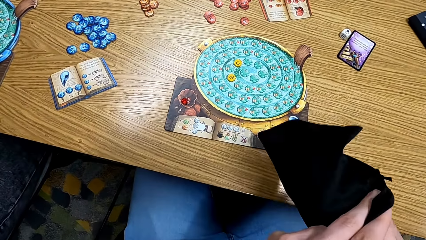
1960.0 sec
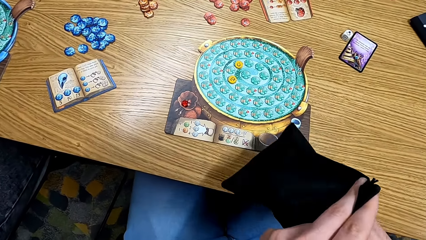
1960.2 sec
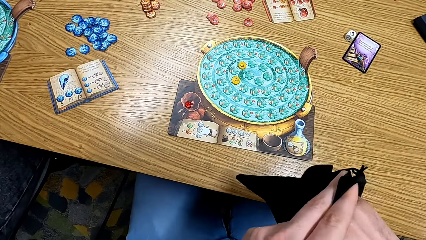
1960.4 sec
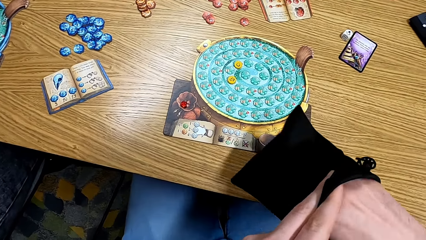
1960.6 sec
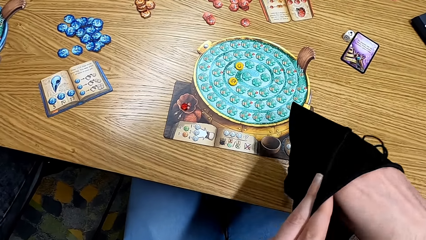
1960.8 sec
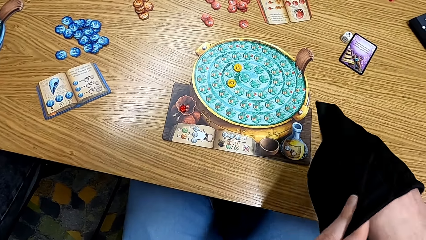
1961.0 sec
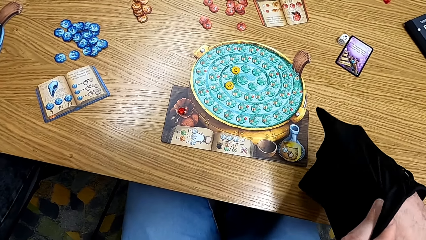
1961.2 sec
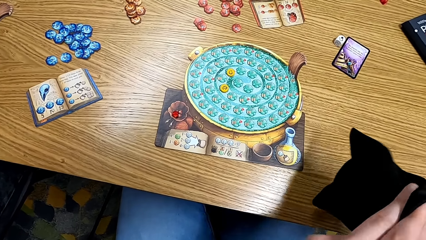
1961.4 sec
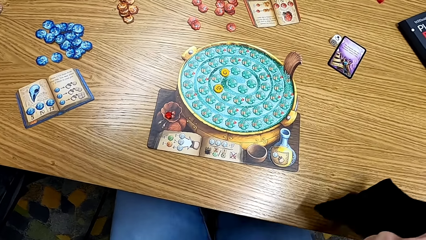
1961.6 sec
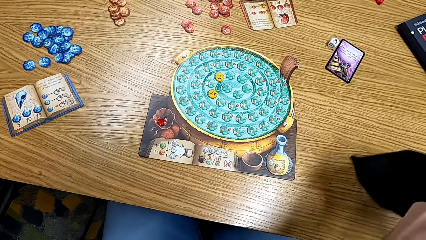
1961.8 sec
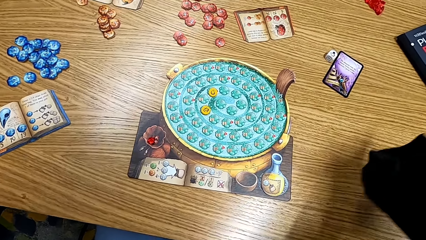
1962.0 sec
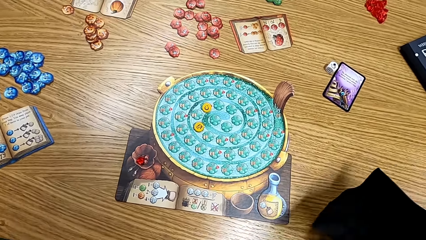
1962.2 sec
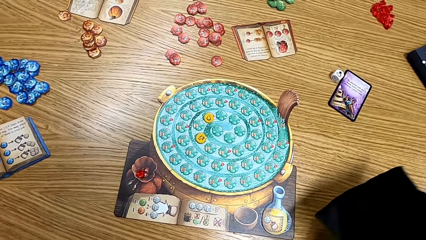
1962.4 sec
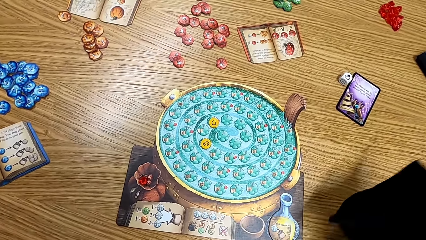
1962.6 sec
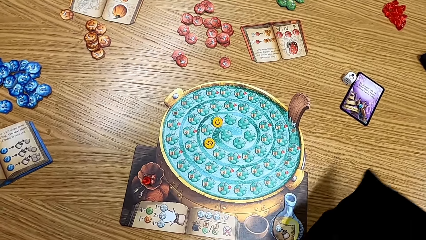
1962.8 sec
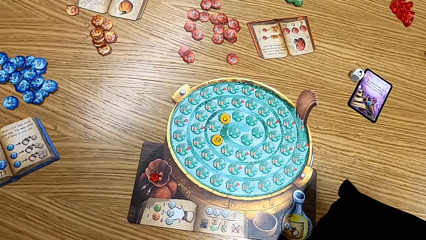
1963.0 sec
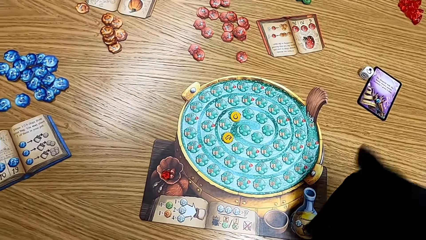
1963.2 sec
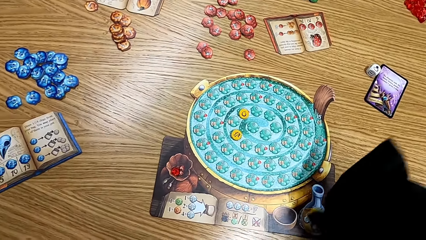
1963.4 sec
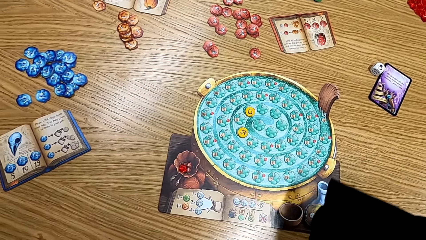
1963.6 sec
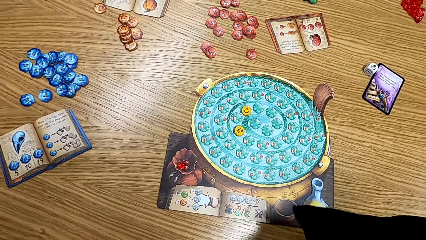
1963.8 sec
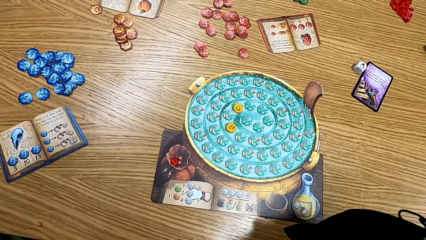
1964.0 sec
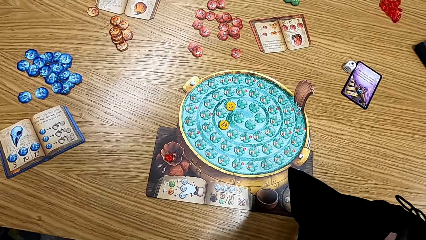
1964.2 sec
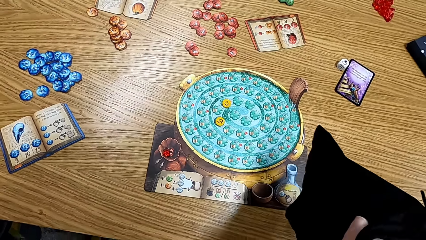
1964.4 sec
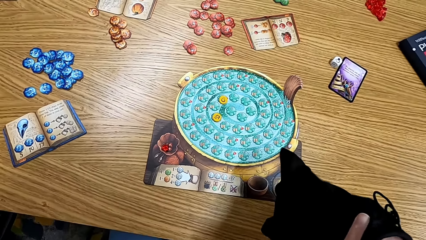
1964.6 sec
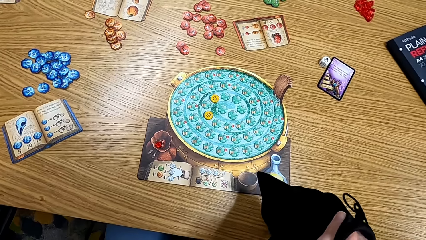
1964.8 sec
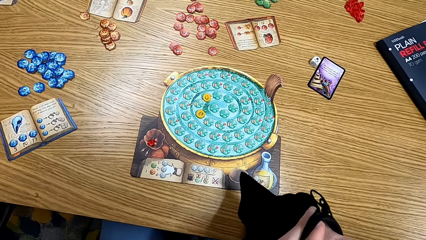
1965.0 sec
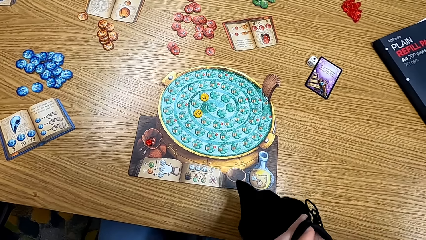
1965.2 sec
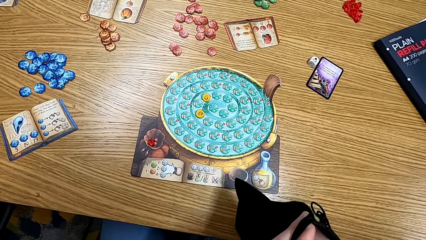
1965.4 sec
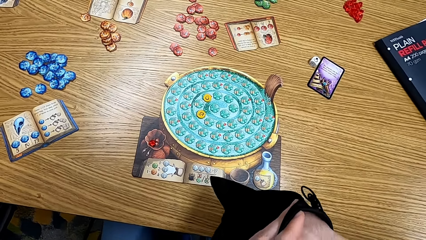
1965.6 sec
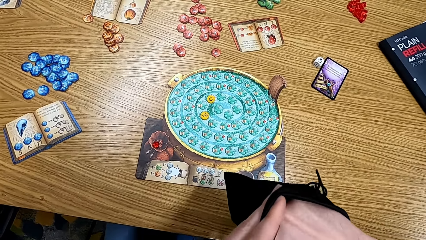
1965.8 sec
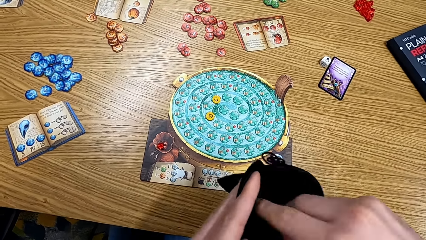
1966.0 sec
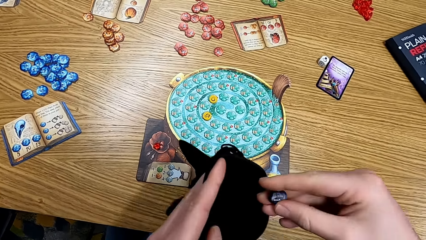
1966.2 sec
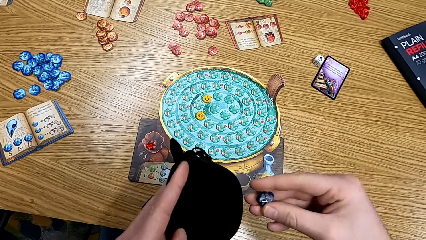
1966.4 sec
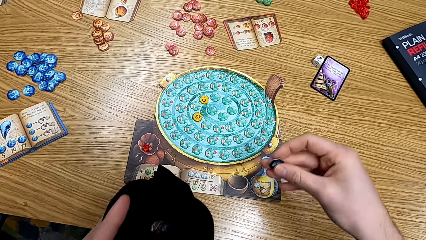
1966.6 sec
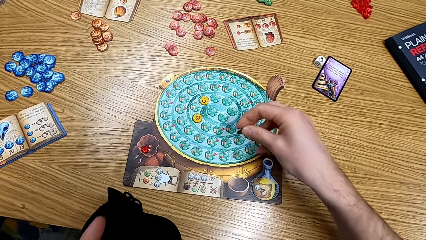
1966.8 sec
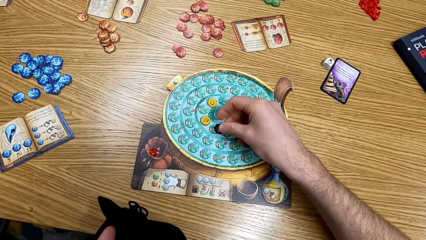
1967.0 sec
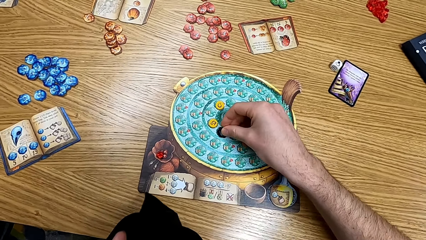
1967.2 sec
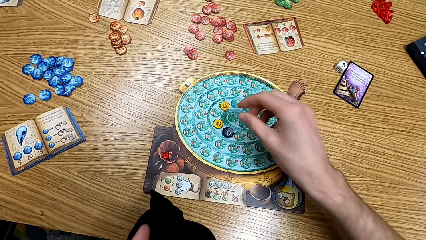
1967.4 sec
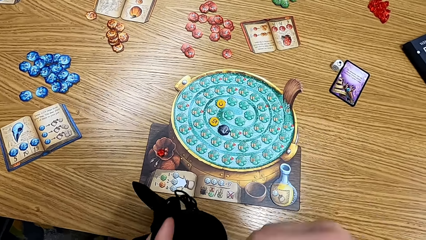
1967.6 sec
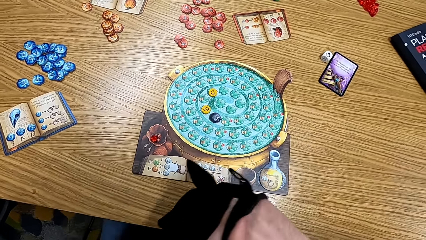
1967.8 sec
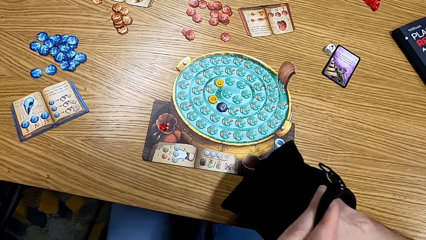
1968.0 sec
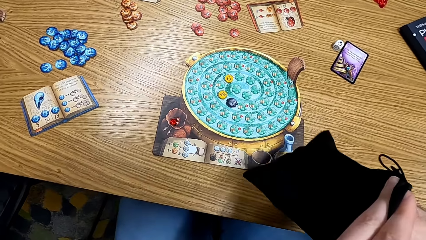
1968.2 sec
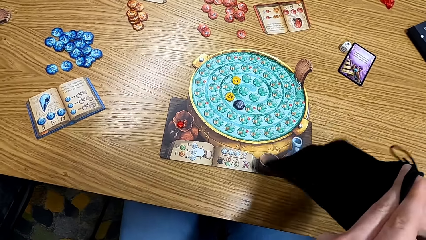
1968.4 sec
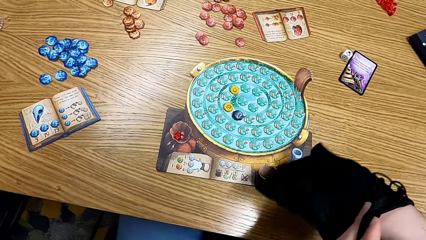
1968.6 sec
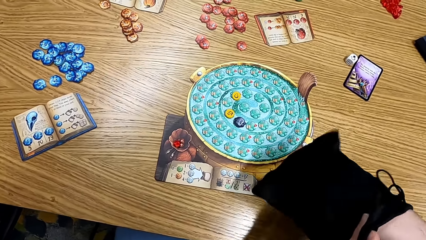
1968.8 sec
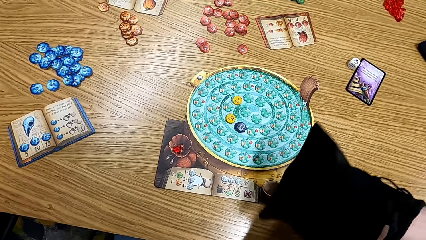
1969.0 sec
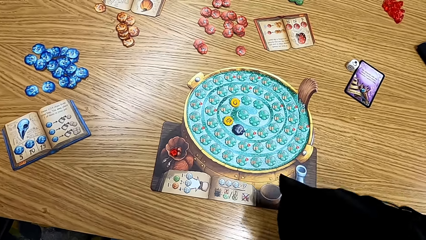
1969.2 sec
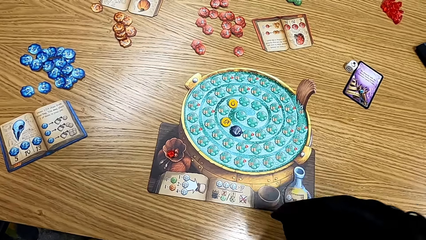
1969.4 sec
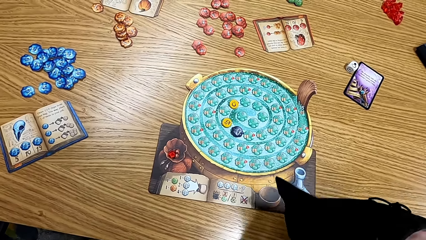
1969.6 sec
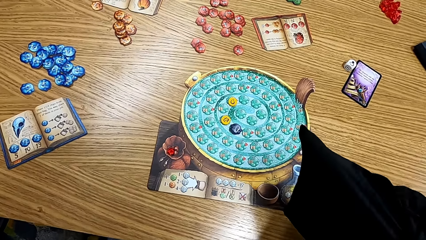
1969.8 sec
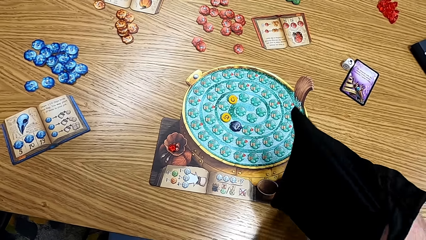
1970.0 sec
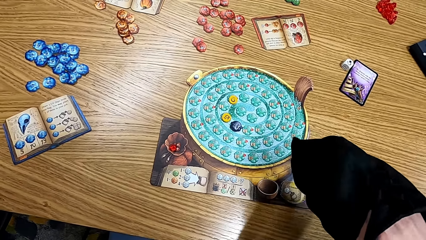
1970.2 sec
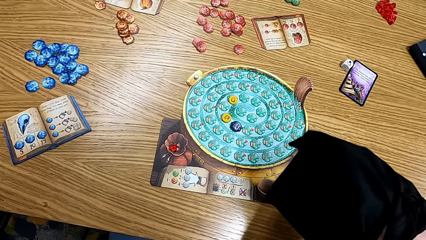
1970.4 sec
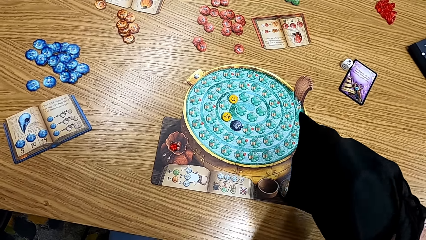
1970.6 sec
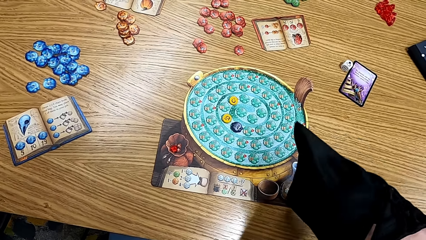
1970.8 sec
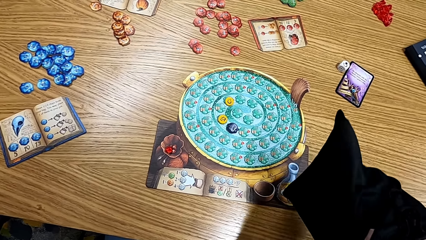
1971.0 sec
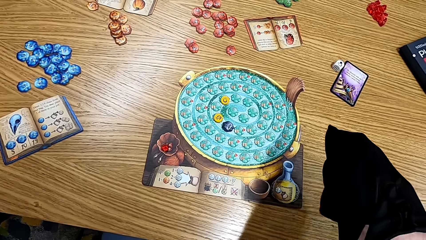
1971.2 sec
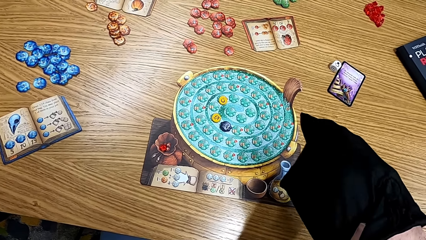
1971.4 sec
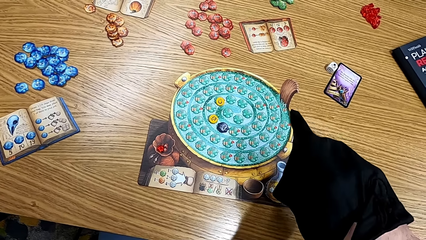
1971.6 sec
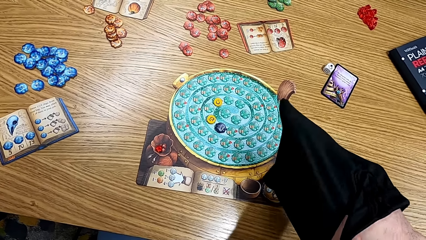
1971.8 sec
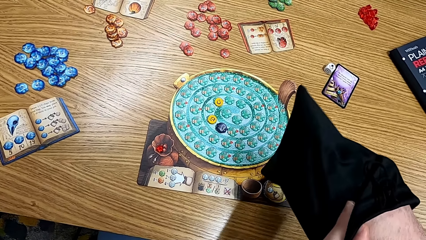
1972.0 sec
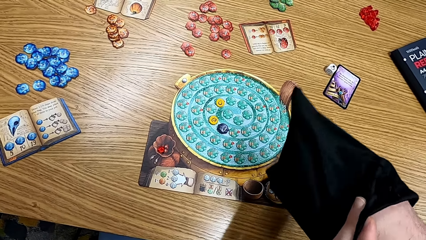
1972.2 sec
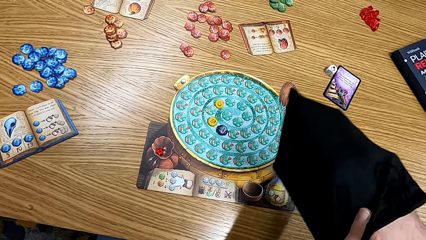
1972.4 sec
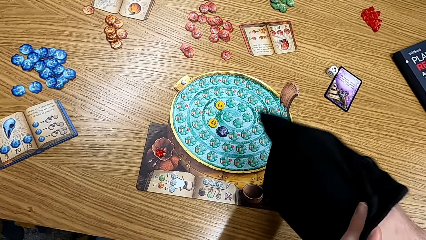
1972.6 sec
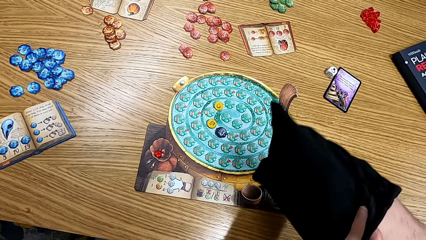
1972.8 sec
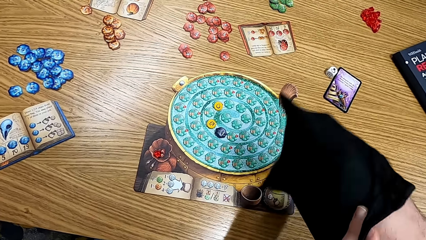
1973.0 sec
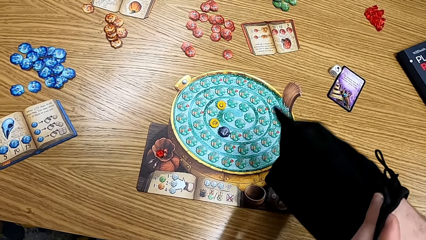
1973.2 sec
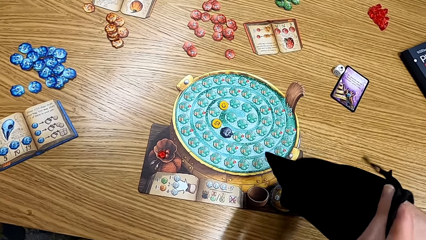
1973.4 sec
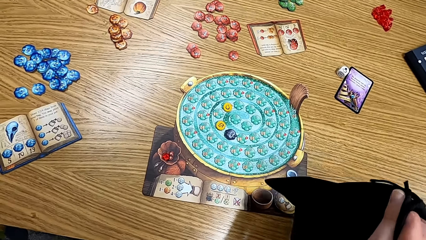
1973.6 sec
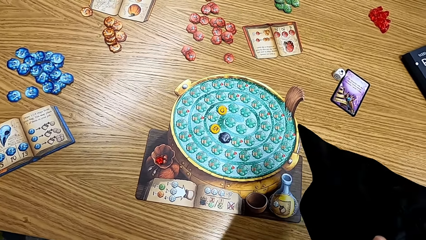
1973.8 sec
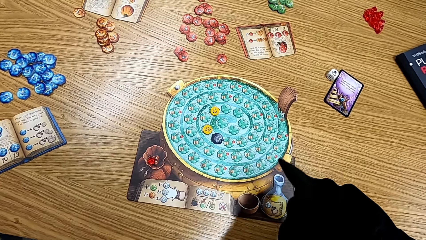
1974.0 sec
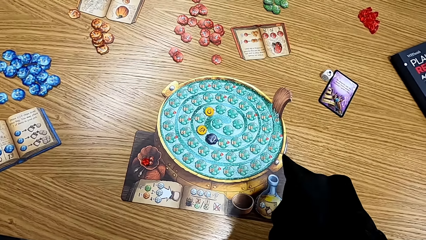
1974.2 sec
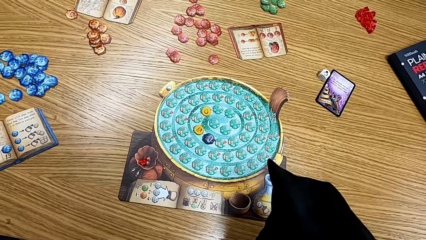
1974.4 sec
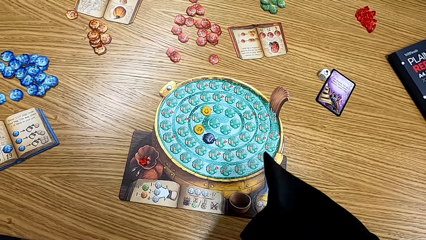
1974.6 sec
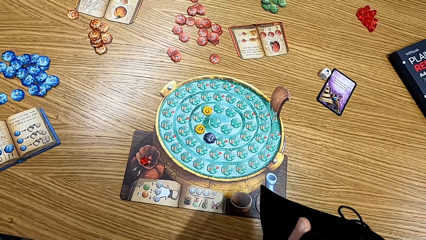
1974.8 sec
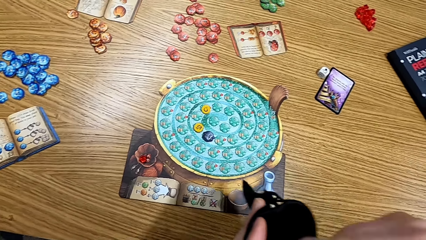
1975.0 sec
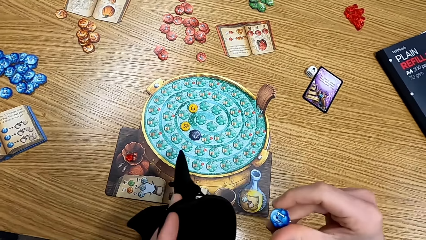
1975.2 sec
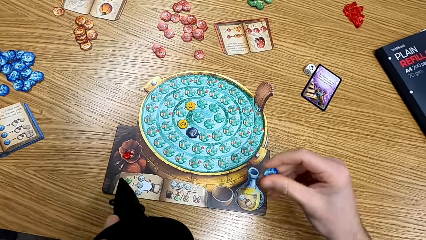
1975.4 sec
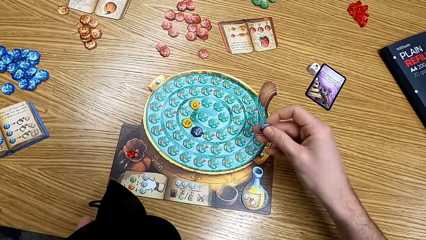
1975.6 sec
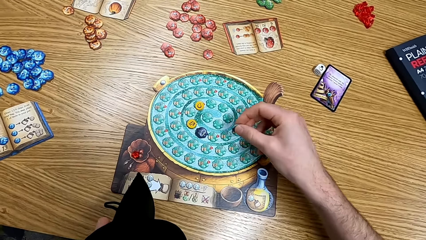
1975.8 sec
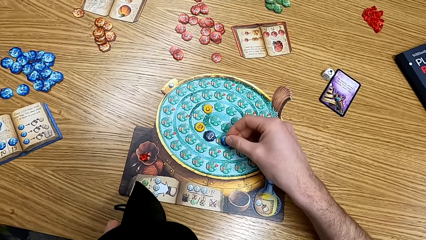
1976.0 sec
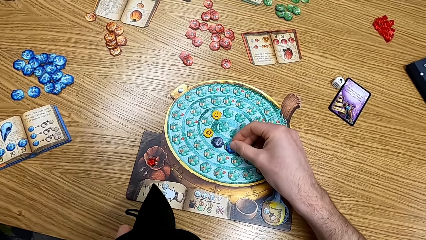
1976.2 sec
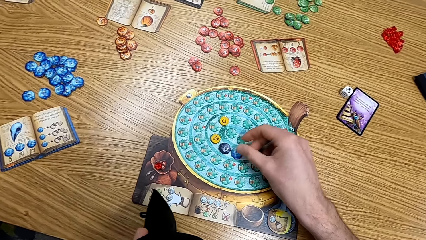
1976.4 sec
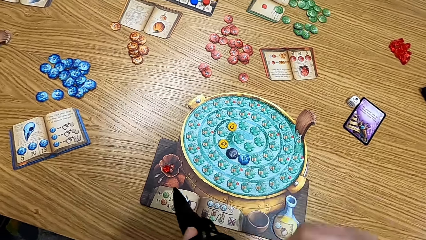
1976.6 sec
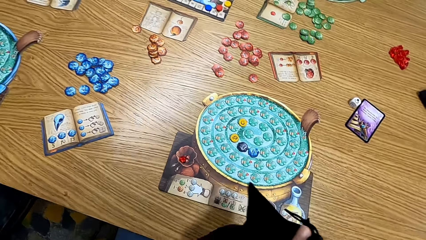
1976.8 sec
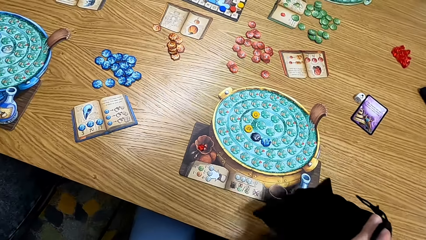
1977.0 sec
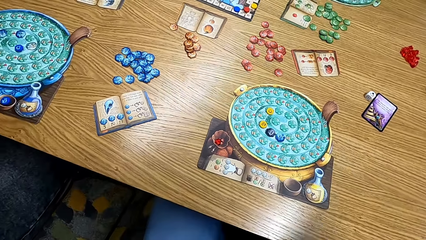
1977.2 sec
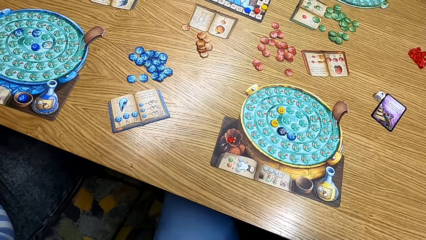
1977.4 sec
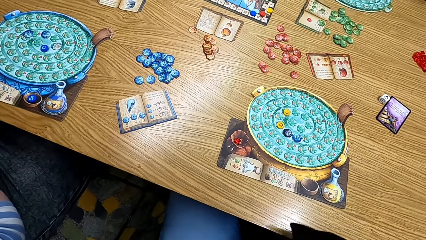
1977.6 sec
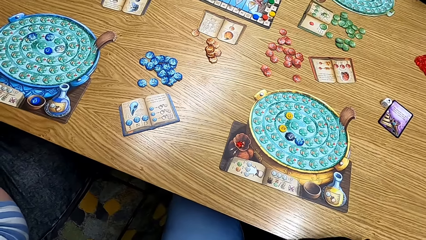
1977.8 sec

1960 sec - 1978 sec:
The camera wearer picks up the card from the bag. They shake the bag. They remove the token or card from the bag. They play the board game and put the card on the table. They shake the cards in the bag. They remove the token from the bag. They put the cards on the table and play the board game.
